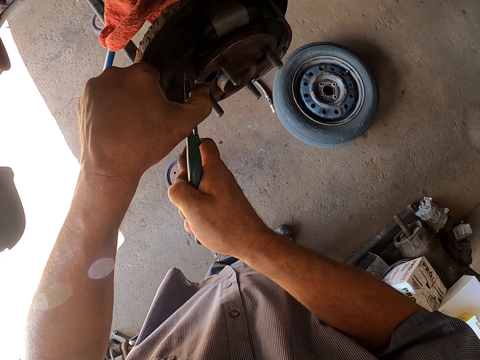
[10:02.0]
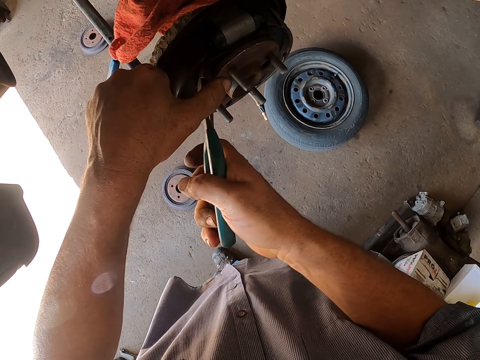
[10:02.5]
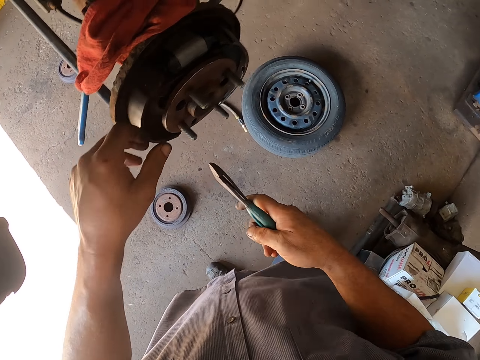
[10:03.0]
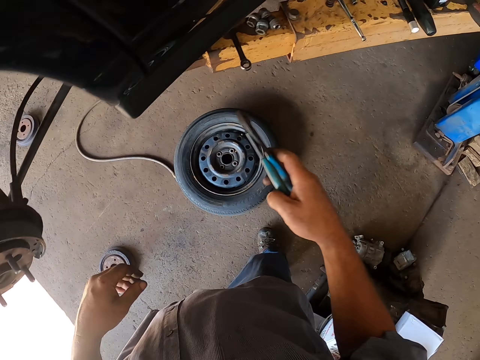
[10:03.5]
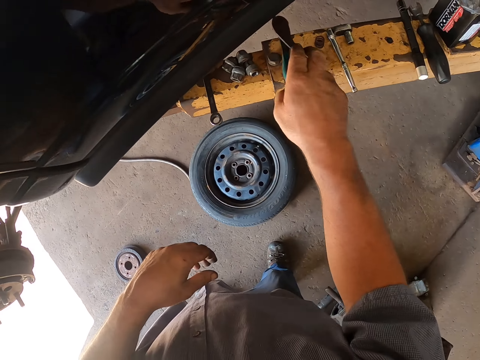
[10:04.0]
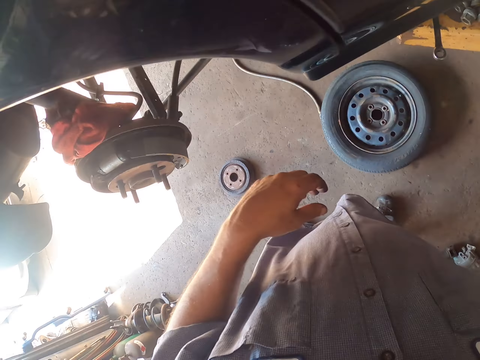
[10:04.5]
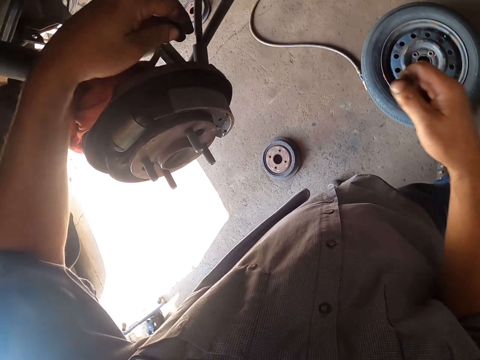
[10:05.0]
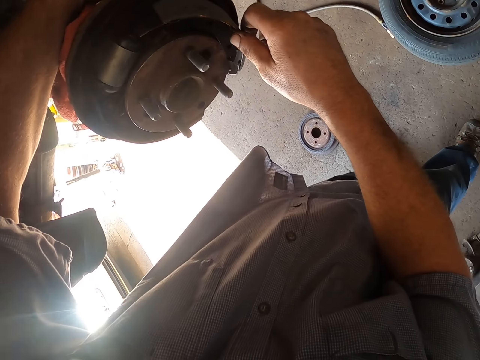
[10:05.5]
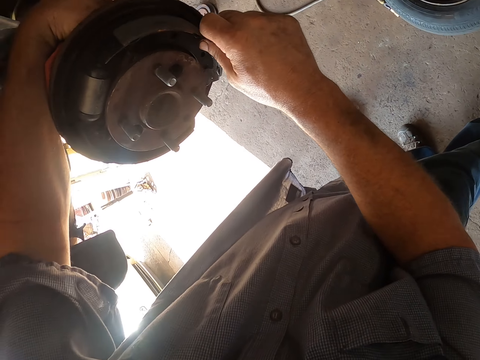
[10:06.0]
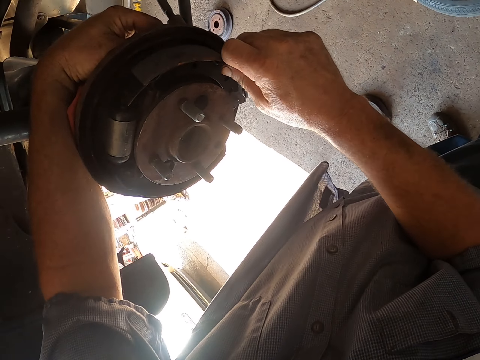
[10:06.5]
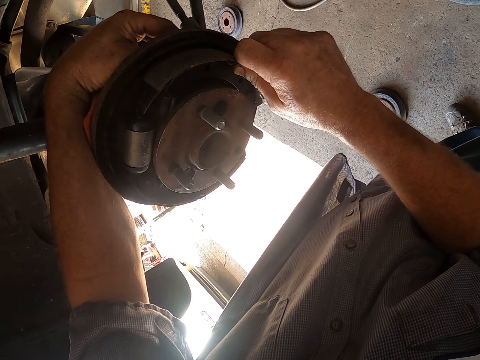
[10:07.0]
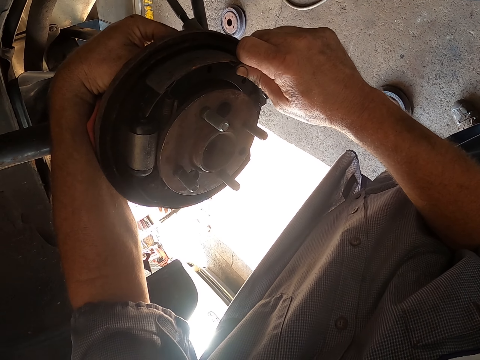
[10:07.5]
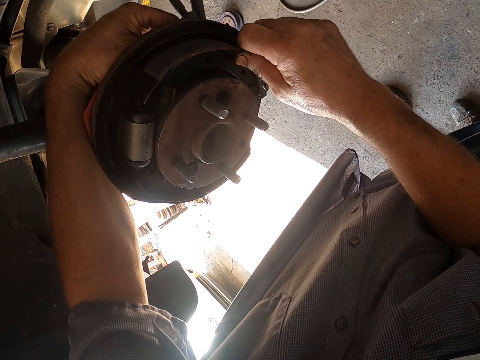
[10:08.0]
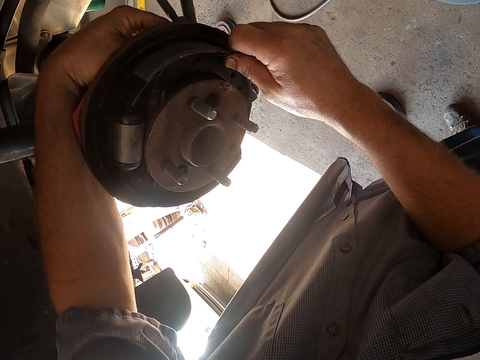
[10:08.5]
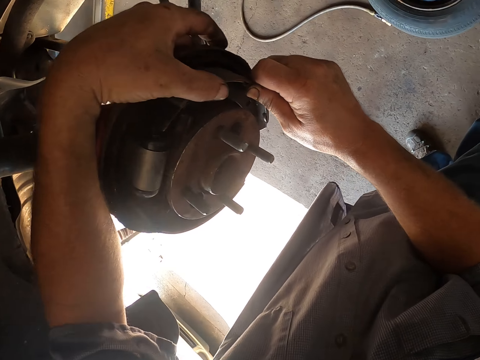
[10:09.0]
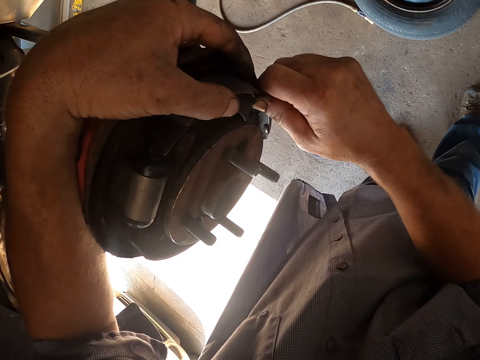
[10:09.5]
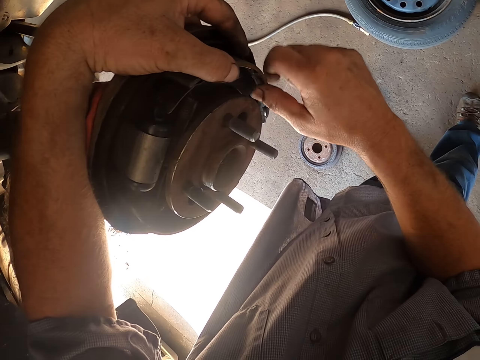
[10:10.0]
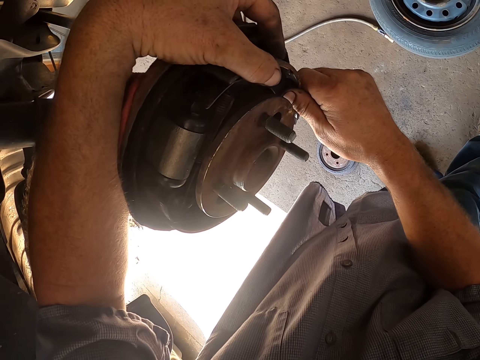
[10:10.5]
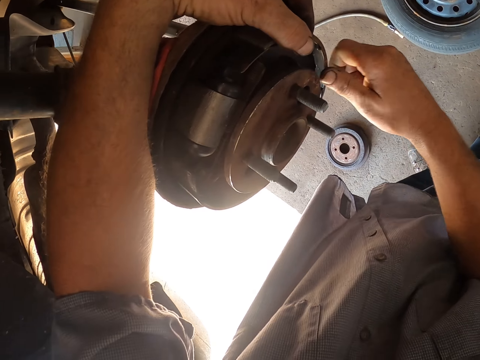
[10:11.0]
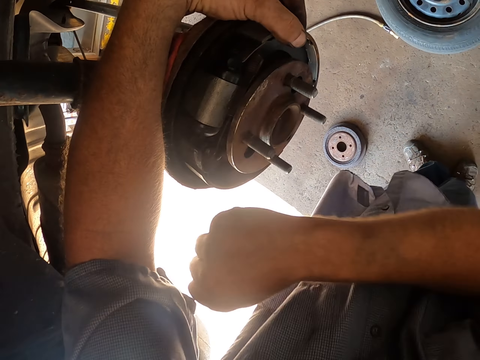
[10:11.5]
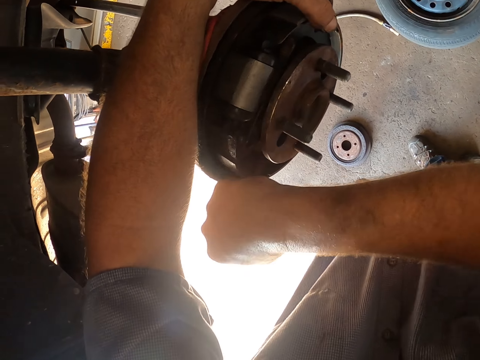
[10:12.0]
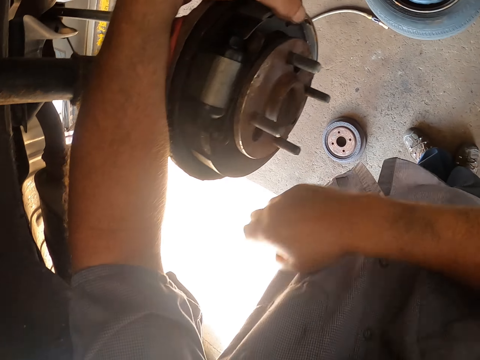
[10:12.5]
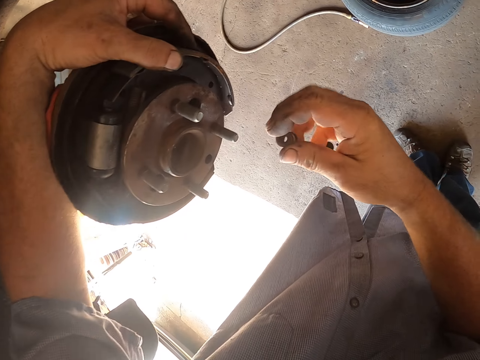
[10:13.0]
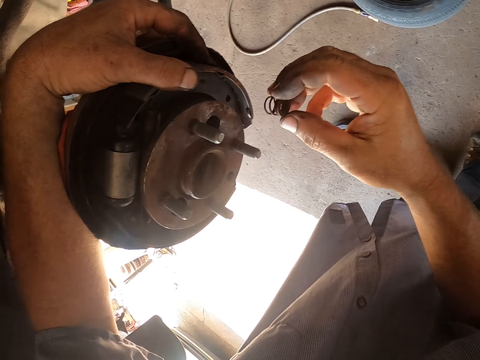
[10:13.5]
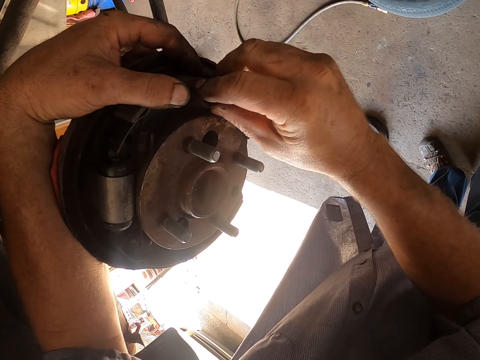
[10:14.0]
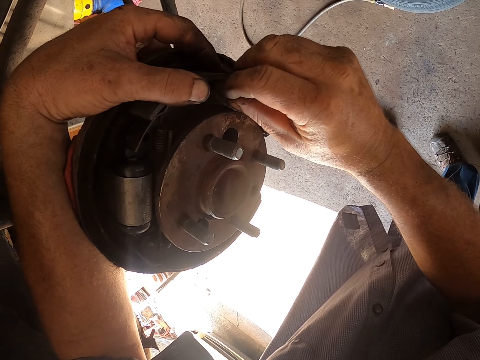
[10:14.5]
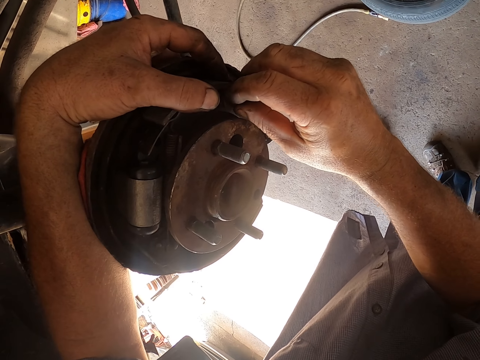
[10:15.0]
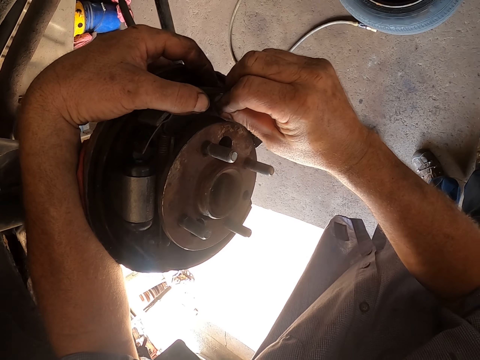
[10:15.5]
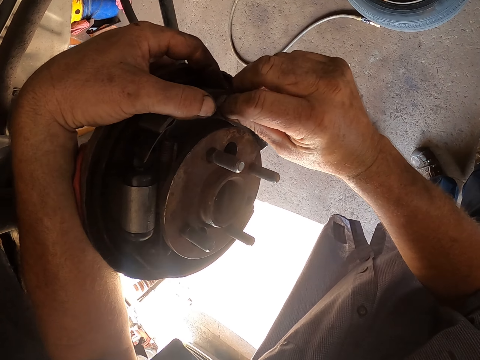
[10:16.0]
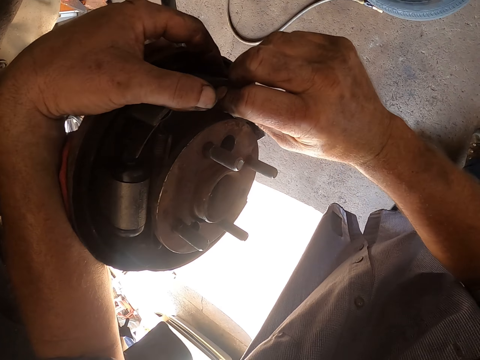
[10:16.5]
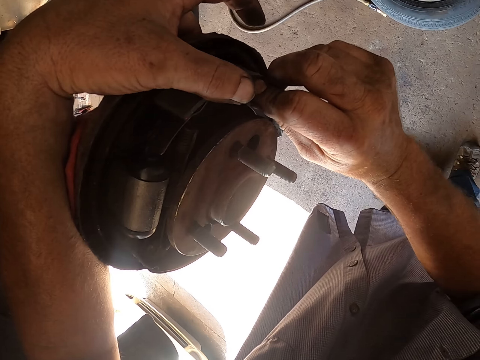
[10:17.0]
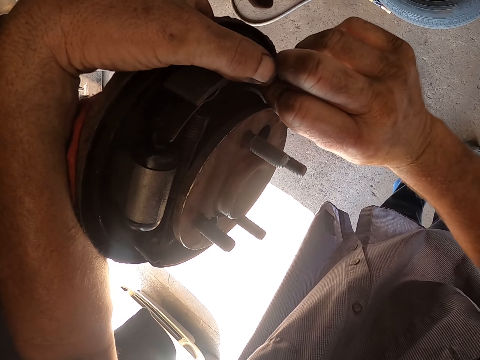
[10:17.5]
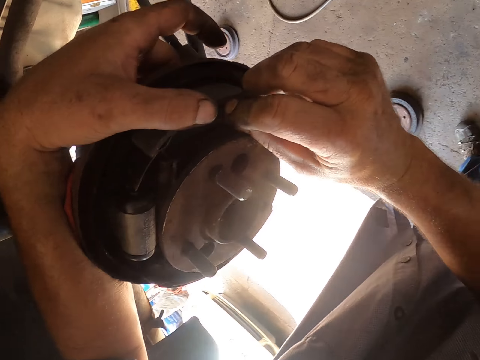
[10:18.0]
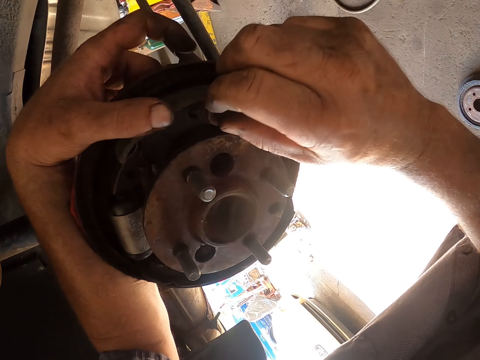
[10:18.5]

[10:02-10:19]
The camera wearer places the pliers on a metal. They fix the rear wheel bearing. They adjust something. They fit a spring on the wheel hub.

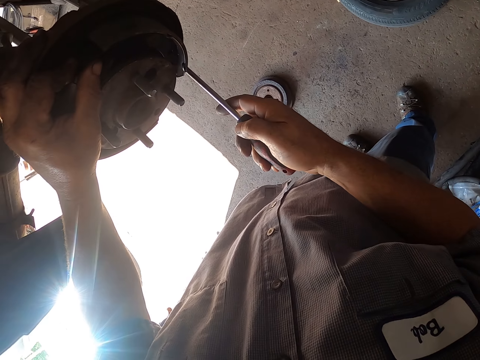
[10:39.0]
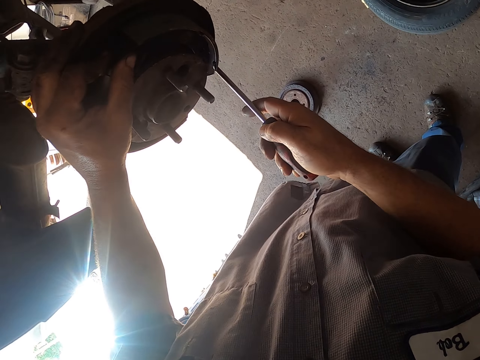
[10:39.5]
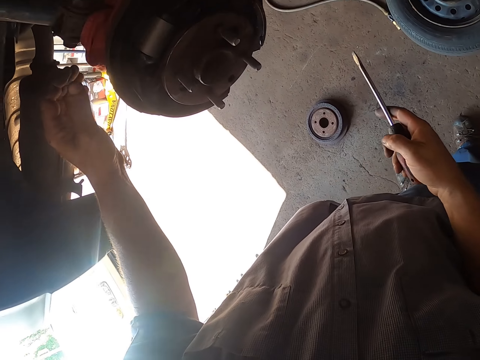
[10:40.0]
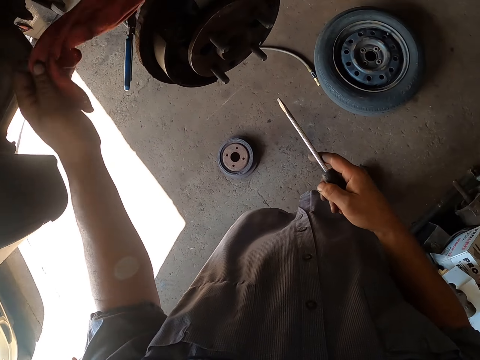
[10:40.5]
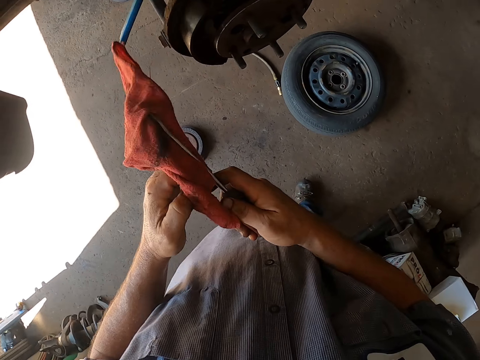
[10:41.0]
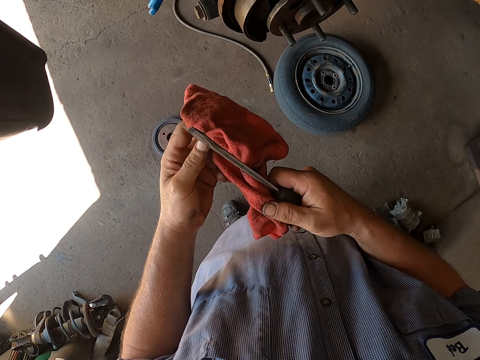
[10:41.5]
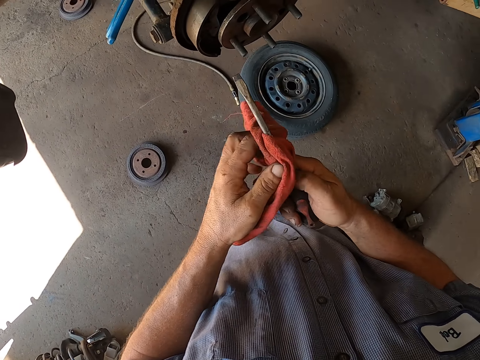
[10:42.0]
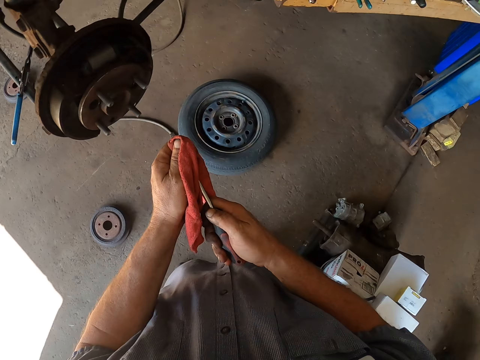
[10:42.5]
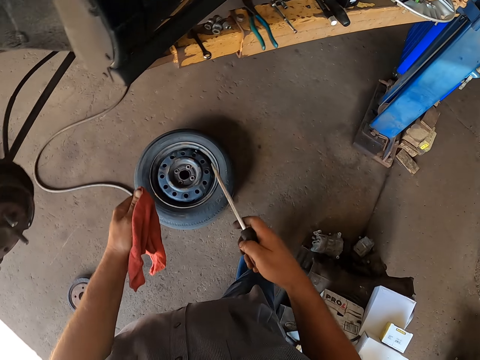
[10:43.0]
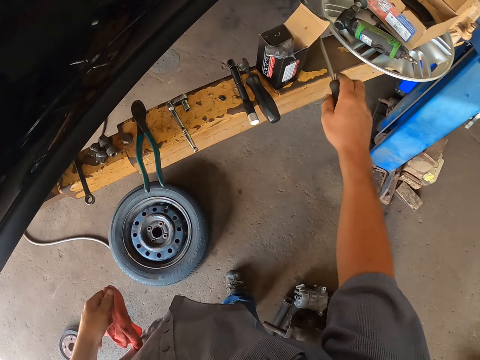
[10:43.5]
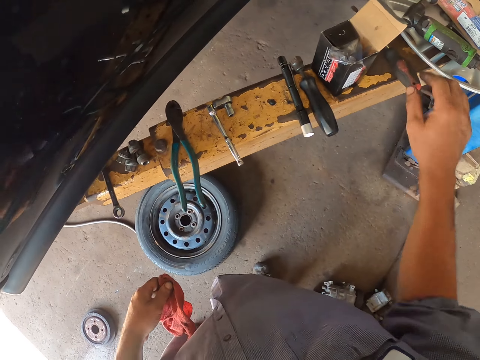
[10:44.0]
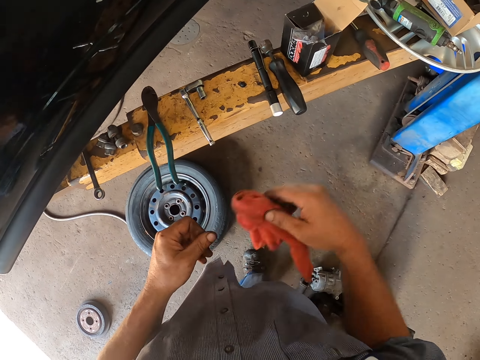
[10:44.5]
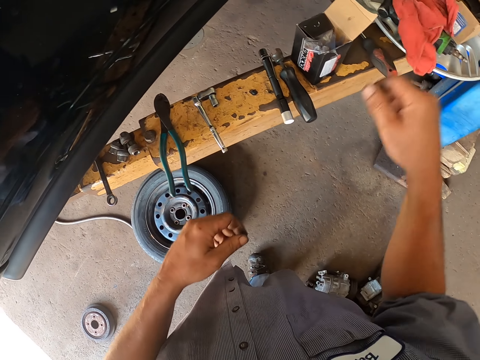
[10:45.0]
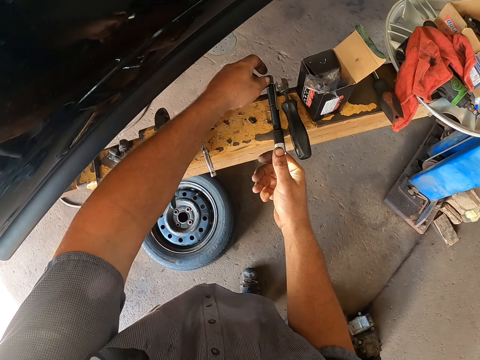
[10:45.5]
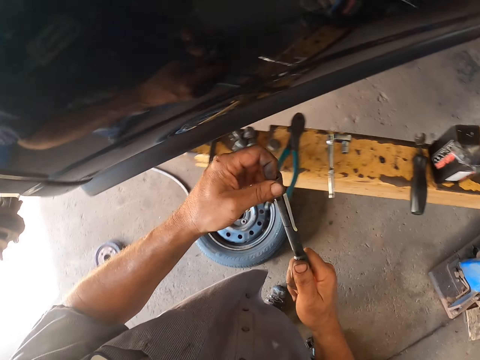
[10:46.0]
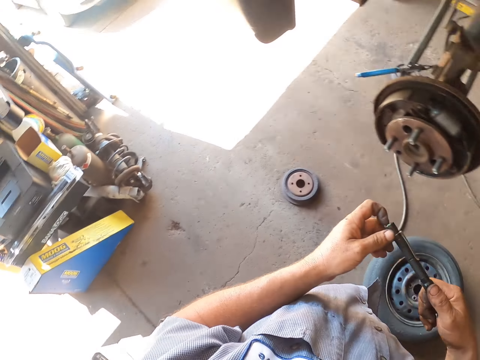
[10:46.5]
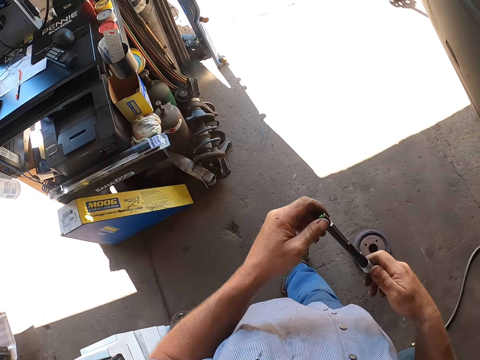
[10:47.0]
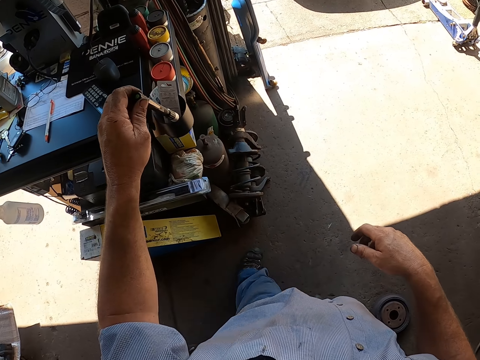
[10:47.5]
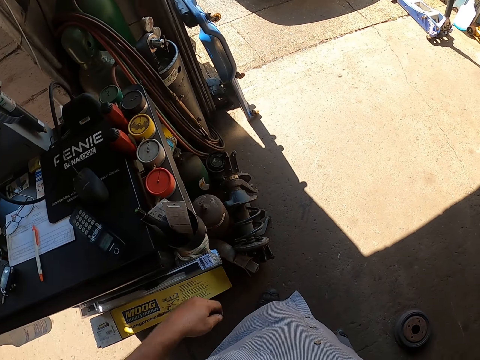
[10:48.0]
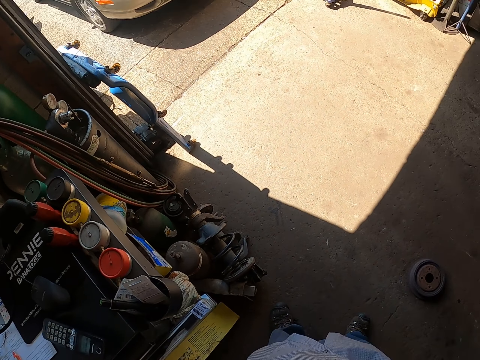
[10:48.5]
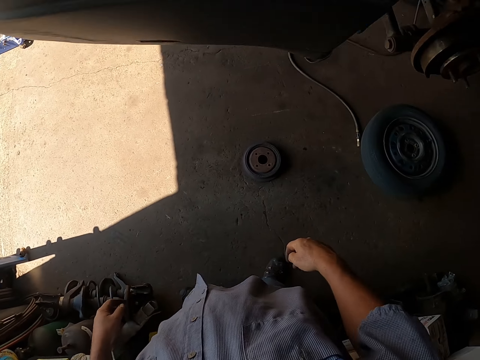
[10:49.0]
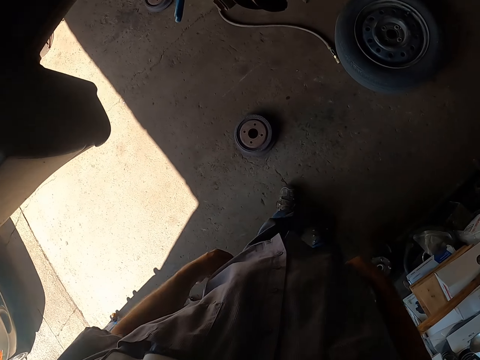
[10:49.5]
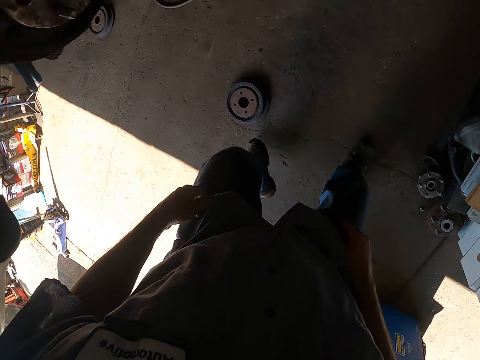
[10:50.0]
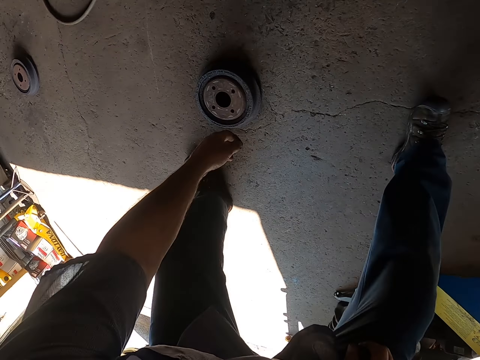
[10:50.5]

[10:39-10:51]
The camera wearer picks up a hand towel. They wipe the screwdriver. They put the screwdriver on the counter. They drop the hand towel on the rim cover. They pick up a flashlight. They walk around the garage. They put the flashlight in a pen holder. They look around the garage. They bend down.
